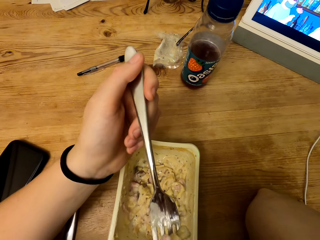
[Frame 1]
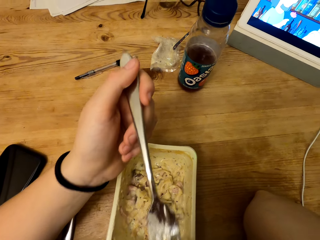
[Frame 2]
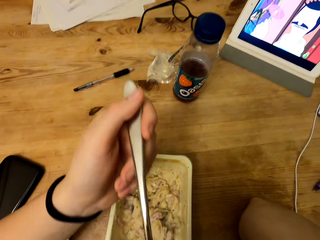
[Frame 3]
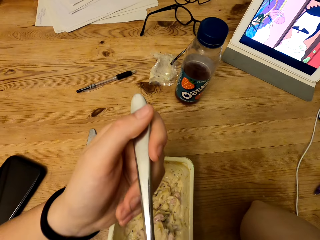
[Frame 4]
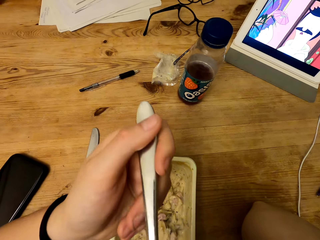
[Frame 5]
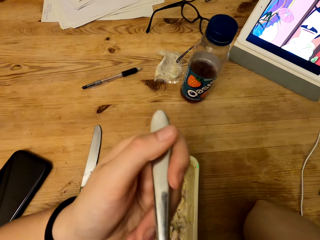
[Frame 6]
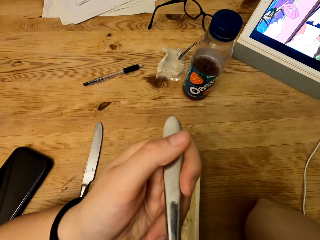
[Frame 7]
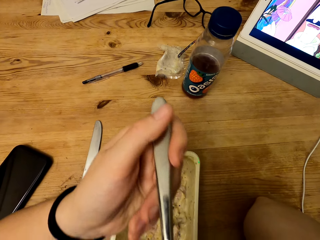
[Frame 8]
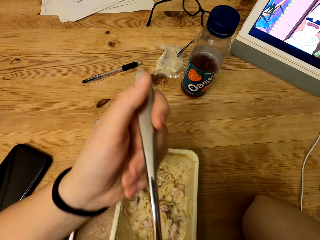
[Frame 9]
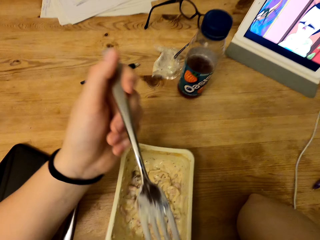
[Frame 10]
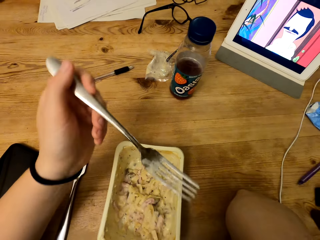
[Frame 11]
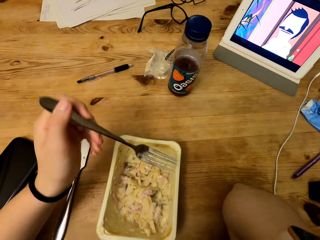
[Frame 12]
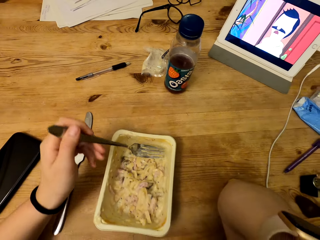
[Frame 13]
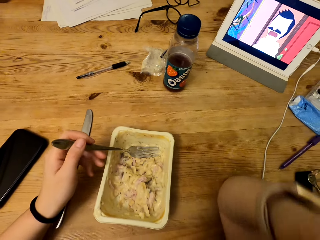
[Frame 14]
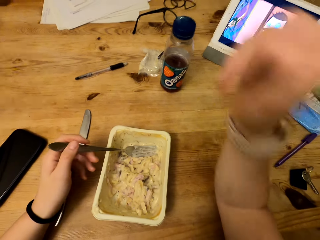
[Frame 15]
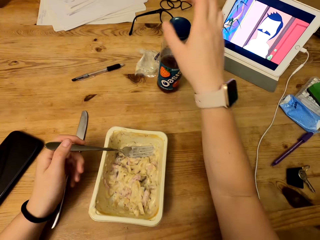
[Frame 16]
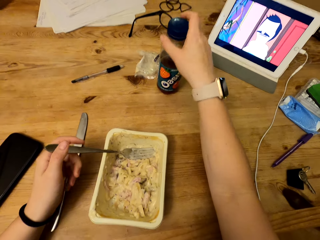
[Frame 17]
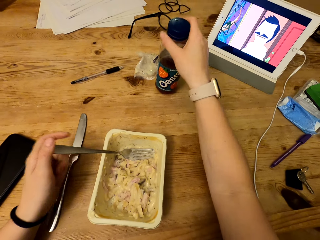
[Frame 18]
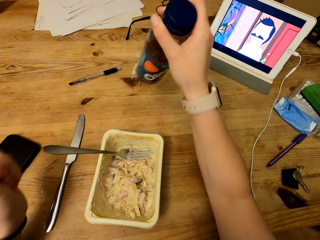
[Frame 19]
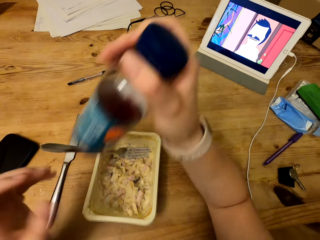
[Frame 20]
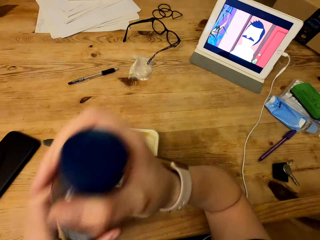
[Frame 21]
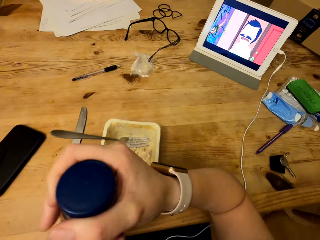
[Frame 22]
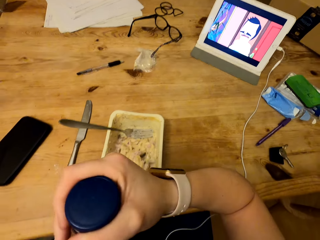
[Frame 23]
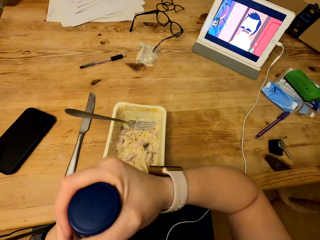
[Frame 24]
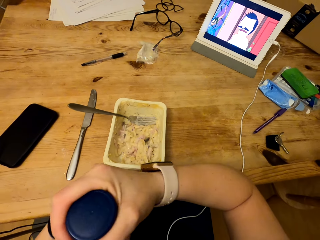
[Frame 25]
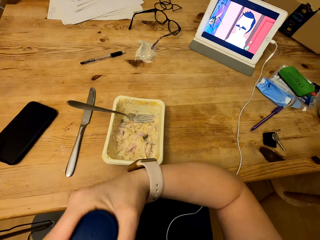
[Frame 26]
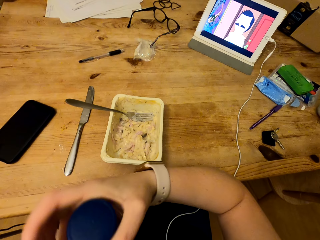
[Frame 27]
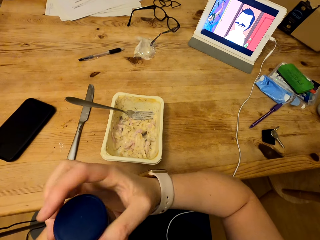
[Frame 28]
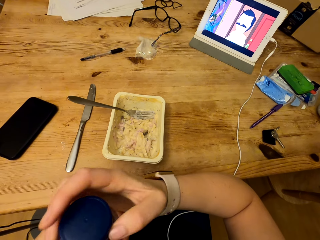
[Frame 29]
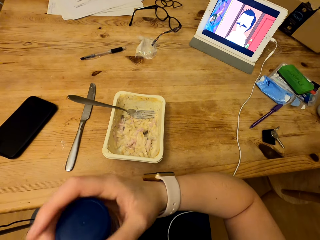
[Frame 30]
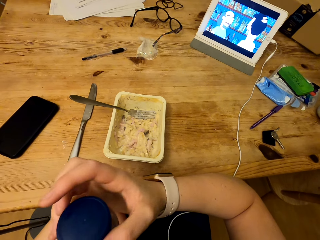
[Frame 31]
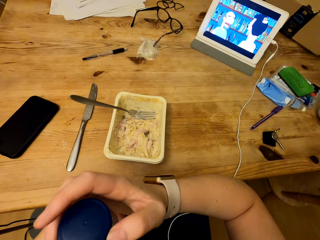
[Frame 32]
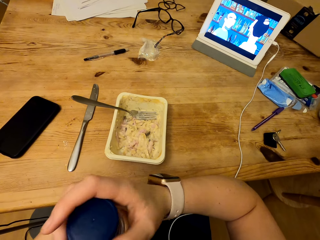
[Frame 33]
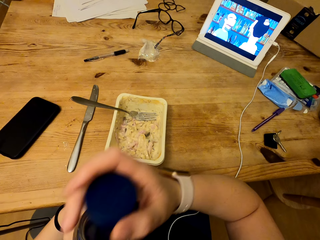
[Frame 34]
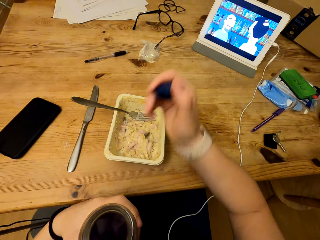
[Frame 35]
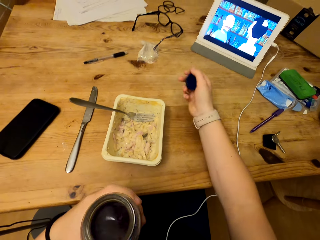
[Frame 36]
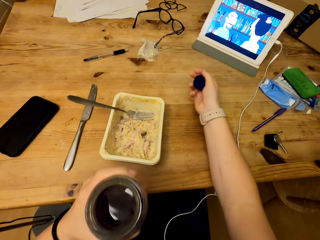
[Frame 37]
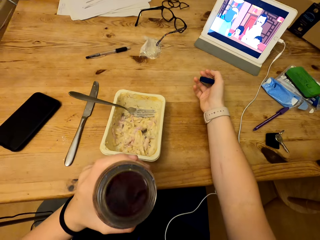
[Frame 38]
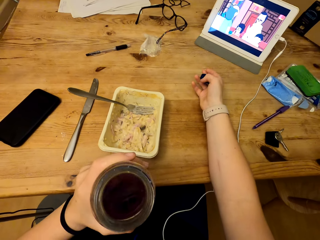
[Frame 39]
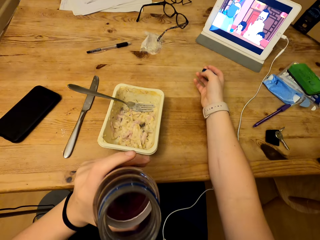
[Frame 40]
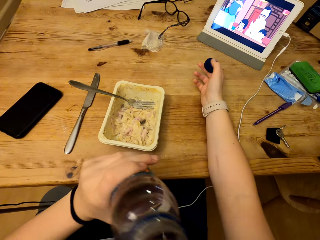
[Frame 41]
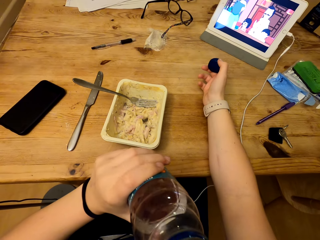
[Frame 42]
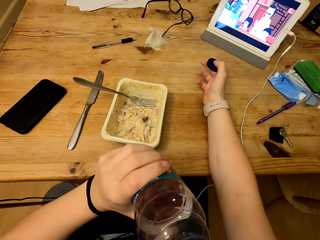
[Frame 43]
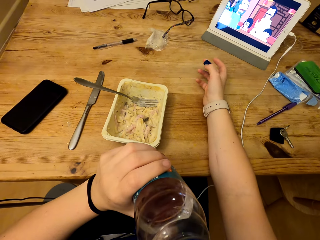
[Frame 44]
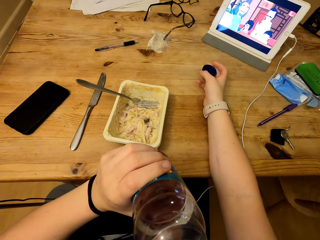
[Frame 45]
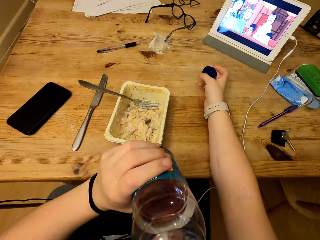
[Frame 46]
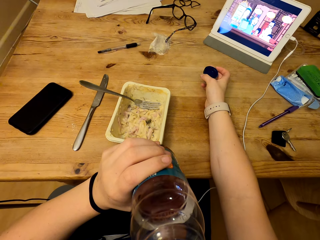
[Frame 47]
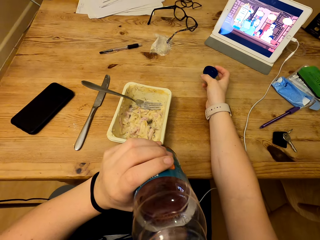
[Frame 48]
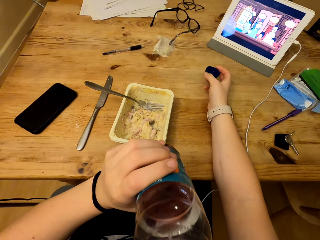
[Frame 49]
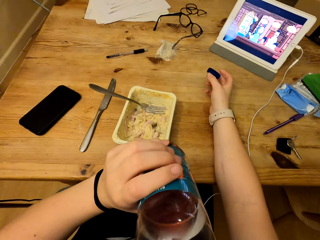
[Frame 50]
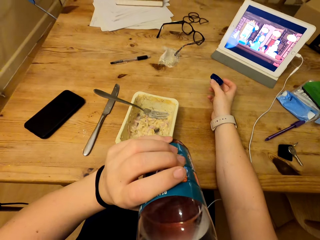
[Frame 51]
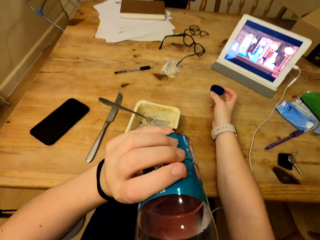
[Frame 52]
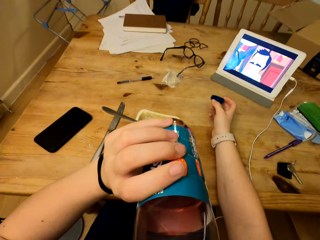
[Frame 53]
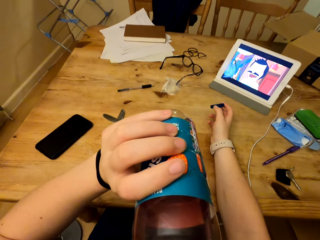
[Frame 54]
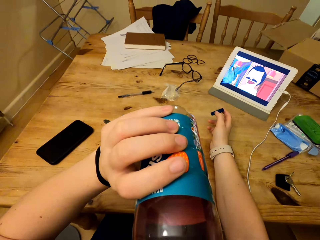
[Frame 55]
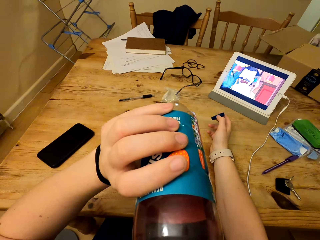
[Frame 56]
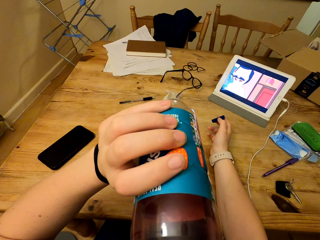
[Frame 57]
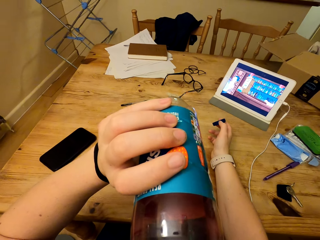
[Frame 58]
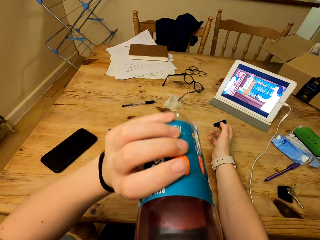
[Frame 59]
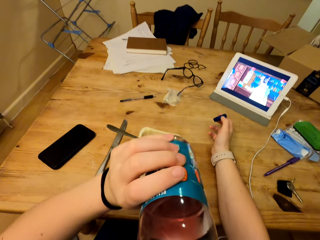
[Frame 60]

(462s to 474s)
The camera wearer holds the fork. They hold the drink and pick up the Oasis drink. They leave the fork on the container. They lift the bottle. They open the bottle. They hold the bottle top. They drink from the bottle.

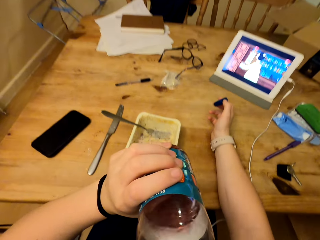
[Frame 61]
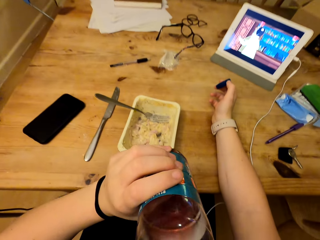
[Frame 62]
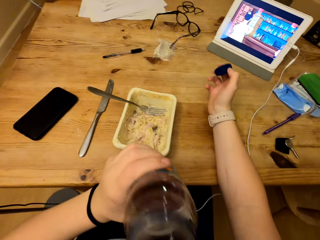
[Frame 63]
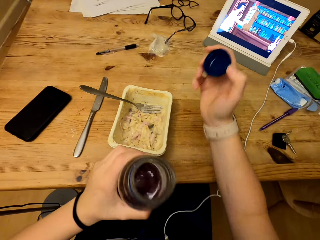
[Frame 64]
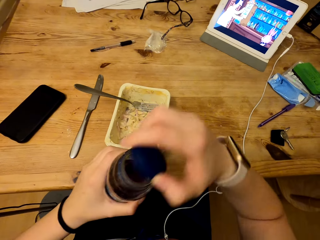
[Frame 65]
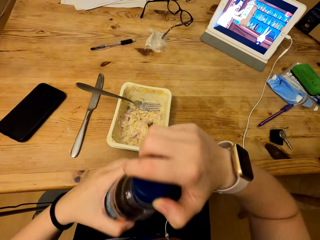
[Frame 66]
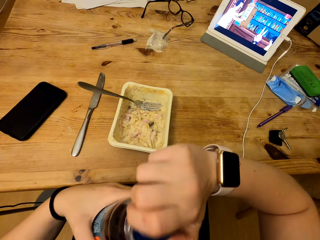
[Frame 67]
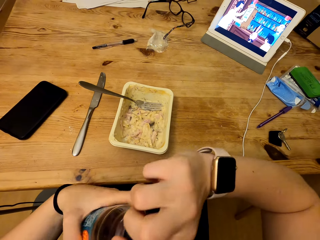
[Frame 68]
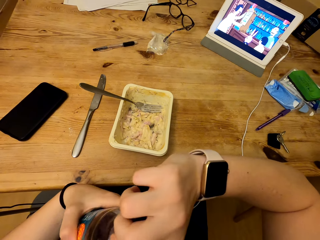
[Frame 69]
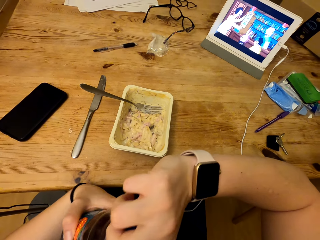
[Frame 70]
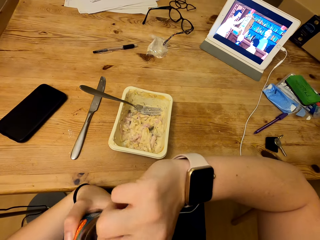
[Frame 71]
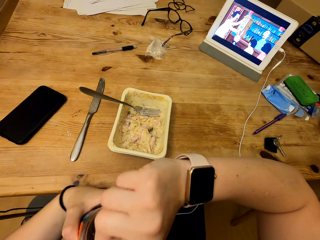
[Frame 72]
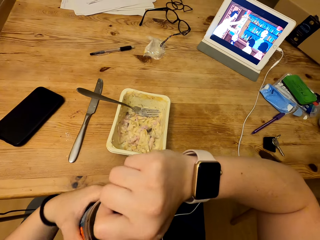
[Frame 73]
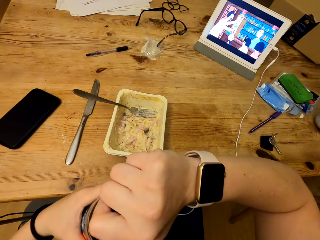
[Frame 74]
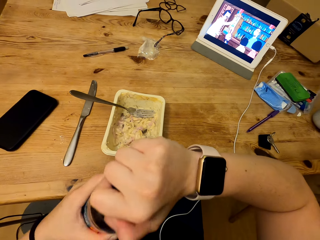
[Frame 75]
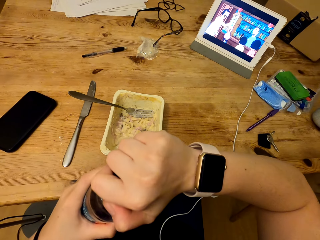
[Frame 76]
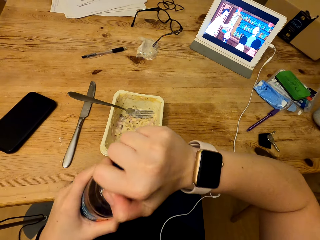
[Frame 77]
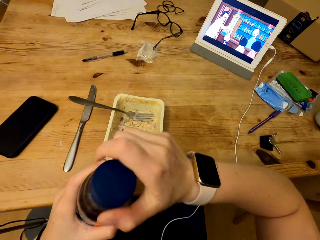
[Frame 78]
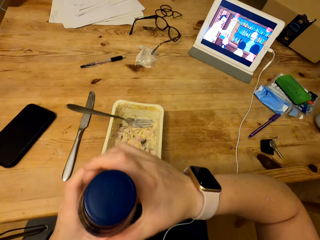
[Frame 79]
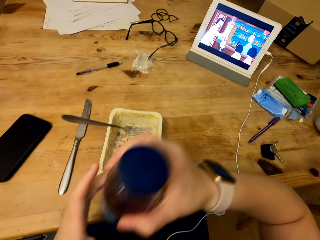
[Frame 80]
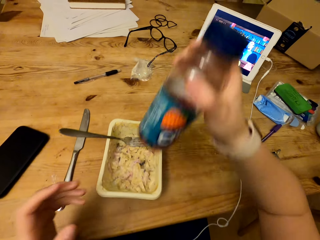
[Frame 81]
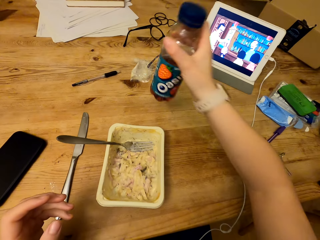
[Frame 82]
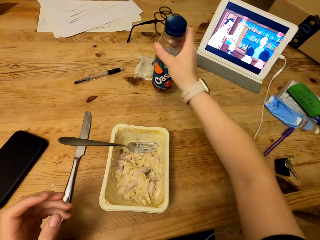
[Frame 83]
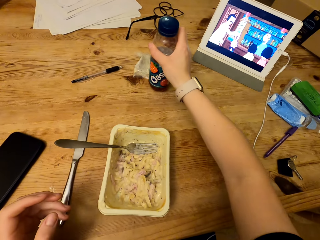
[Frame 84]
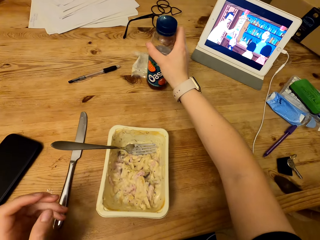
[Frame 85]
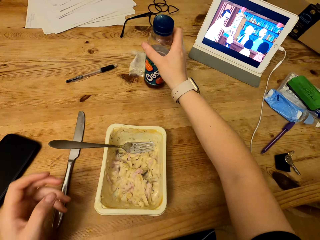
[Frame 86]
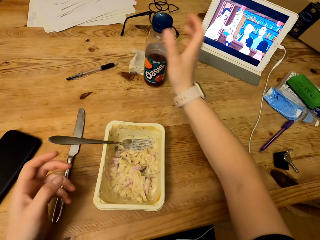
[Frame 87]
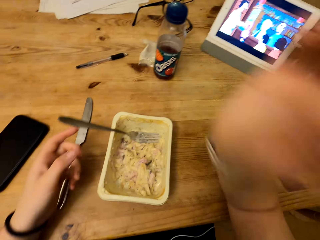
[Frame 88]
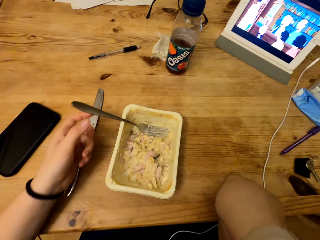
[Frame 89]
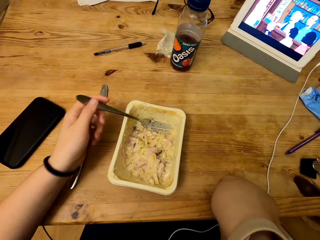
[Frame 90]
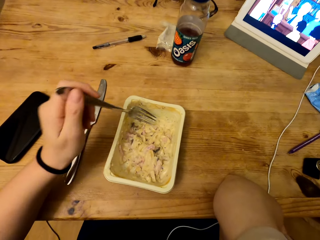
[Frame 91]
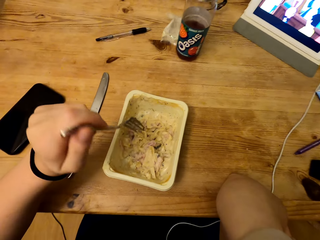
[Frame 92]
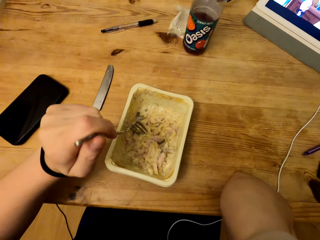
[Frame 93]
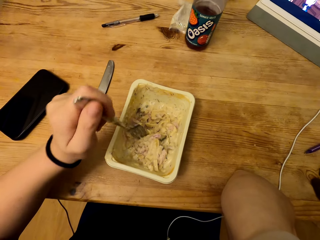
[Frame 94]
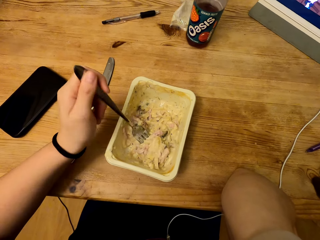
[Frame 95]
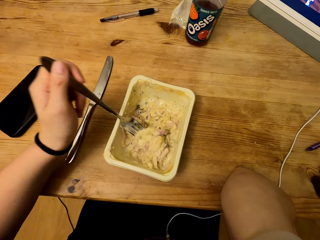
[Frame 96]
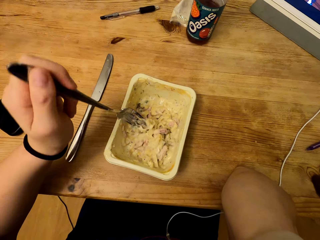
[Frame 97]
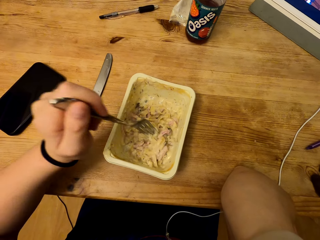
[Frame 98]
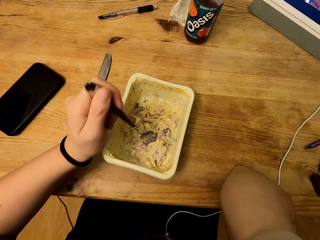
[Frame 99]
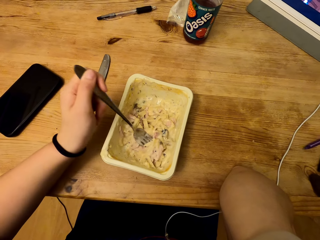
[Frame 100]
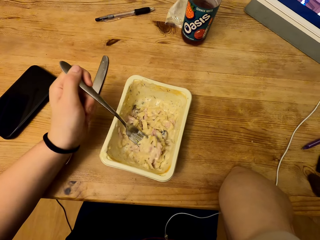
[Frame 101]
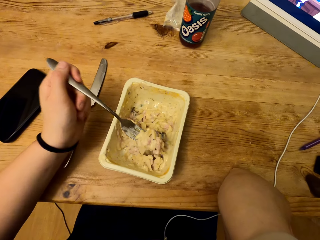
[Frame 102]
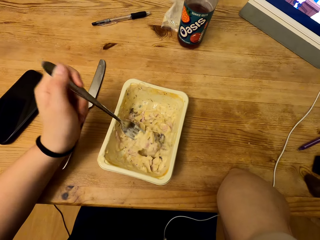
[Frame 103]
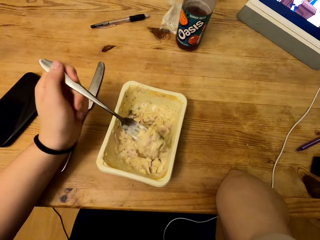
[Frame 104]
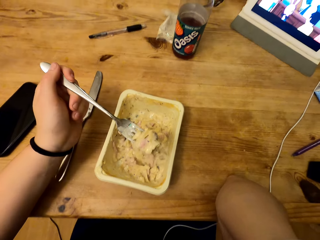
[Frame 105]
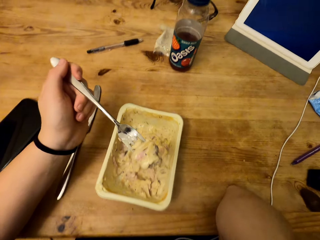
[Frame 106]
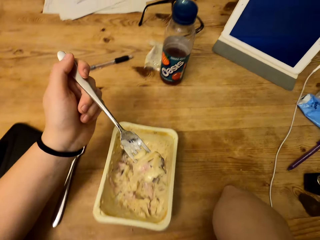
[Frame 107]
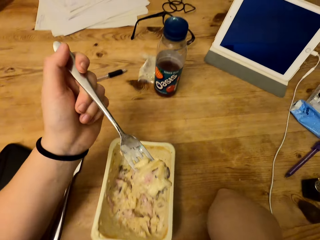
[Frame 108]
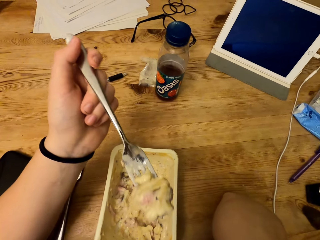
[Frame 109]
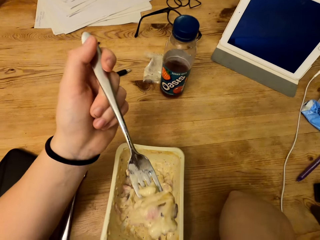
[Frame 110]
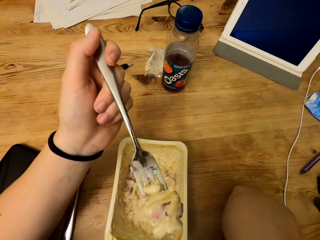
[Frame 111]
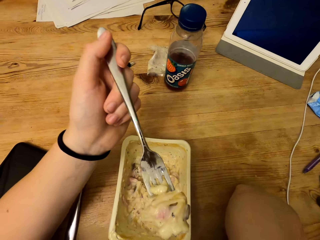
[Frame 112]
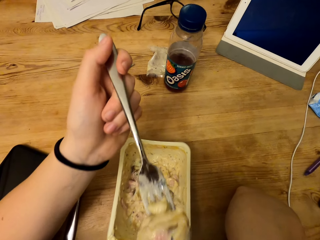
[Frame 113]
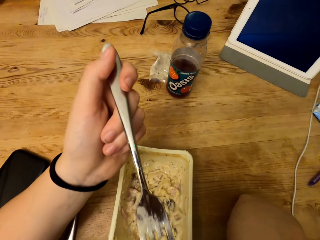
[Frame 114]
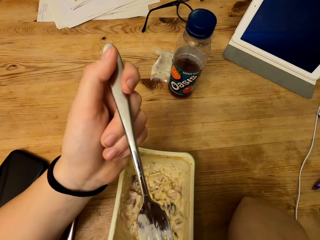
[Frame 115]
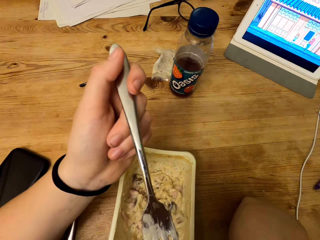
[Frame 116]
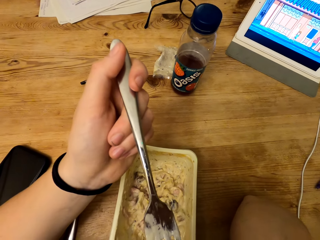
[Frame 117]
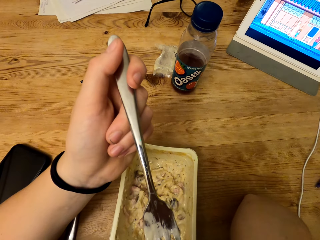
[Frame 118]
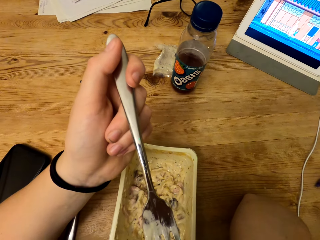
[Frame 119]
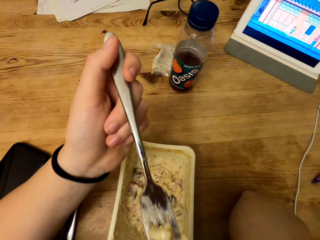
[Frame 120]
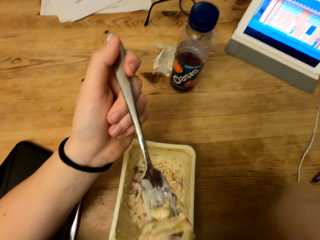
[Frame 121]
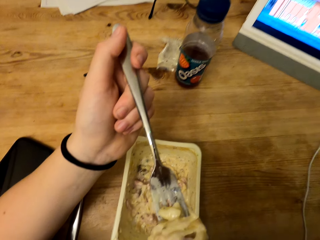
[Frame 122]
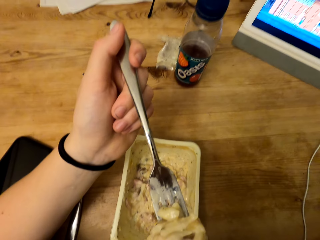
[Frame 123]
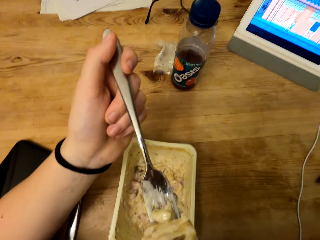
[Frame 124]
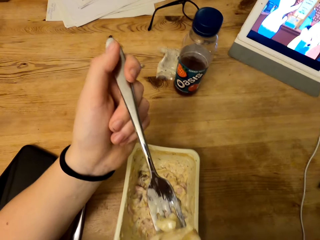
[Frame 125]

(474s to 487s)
The camera wearer drops the bottle. He closes the bottle. He tightens the bottle. He puts the bottle on the table. He folds his elbow and holds the fork. He scoops food from the container. He eats food. He lifts the fork. He blows food from the fork.
